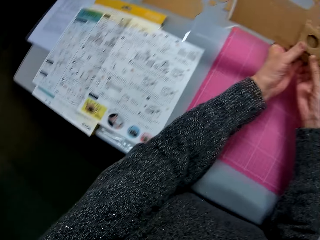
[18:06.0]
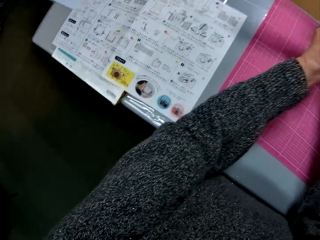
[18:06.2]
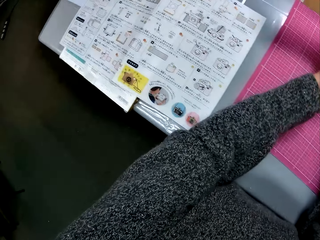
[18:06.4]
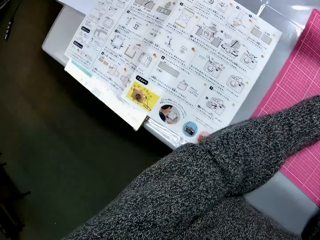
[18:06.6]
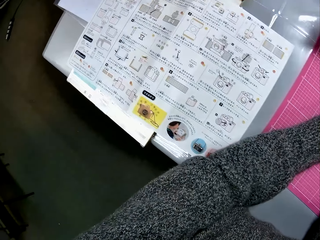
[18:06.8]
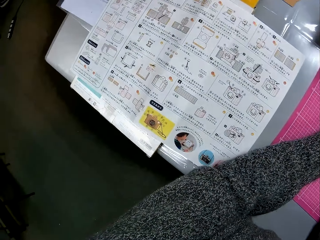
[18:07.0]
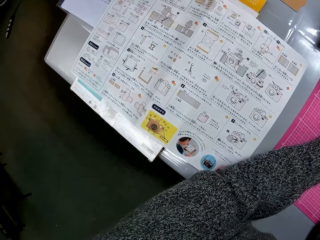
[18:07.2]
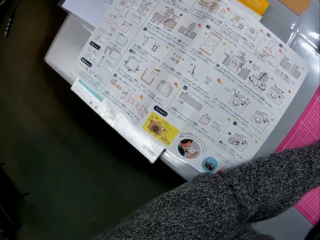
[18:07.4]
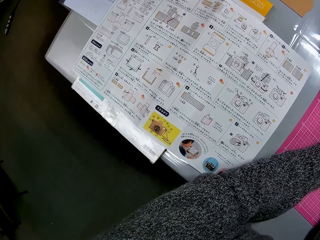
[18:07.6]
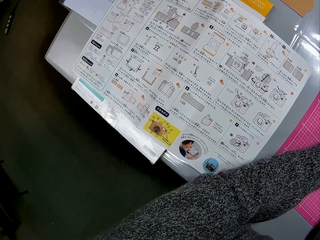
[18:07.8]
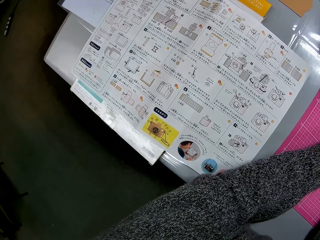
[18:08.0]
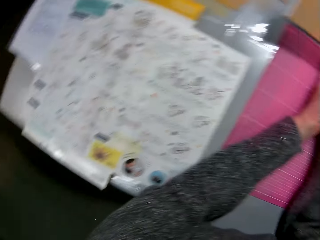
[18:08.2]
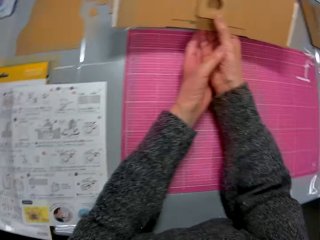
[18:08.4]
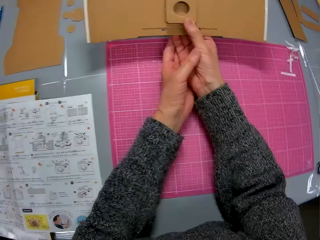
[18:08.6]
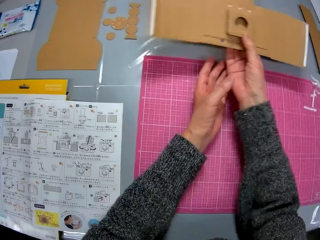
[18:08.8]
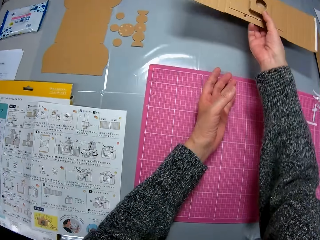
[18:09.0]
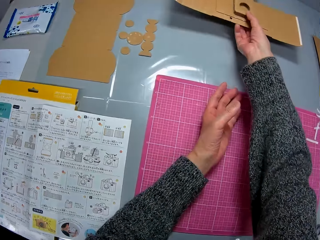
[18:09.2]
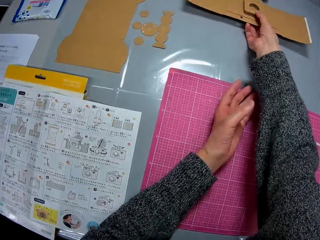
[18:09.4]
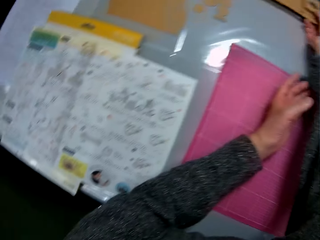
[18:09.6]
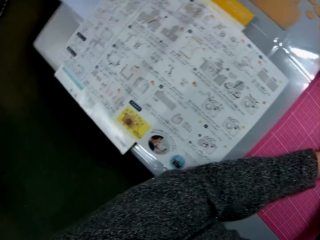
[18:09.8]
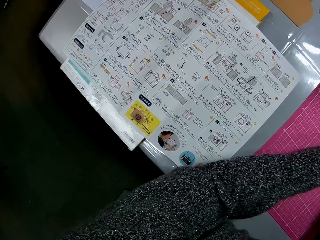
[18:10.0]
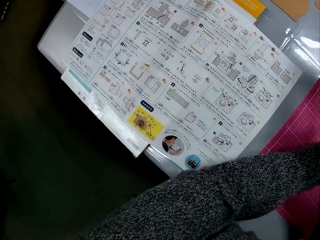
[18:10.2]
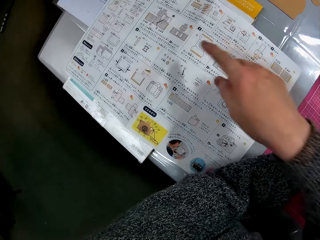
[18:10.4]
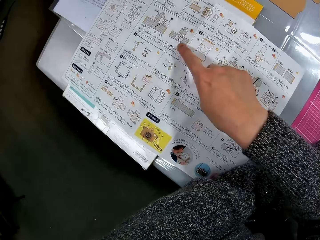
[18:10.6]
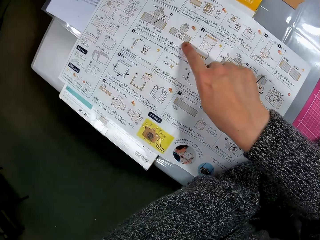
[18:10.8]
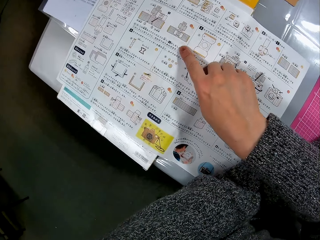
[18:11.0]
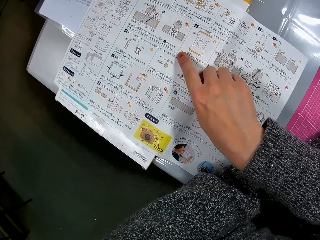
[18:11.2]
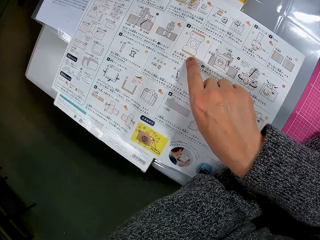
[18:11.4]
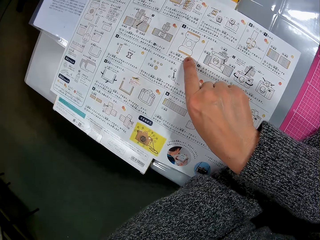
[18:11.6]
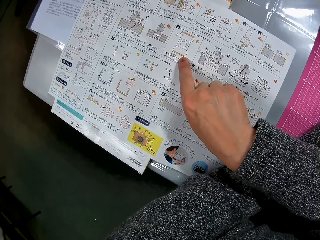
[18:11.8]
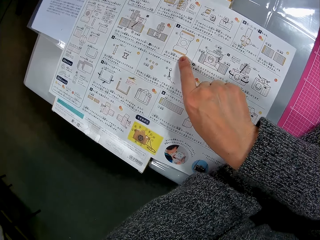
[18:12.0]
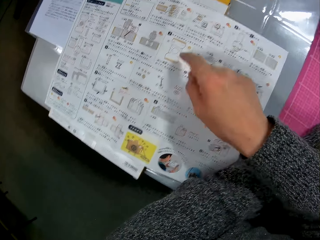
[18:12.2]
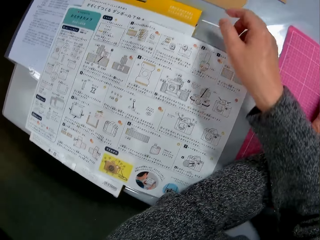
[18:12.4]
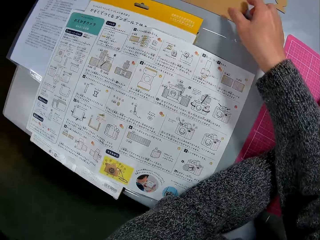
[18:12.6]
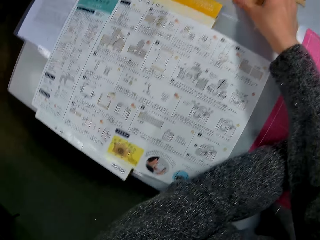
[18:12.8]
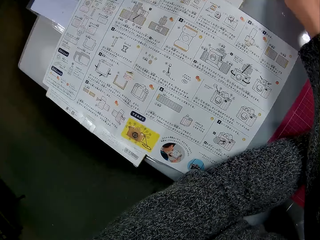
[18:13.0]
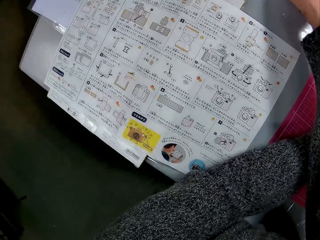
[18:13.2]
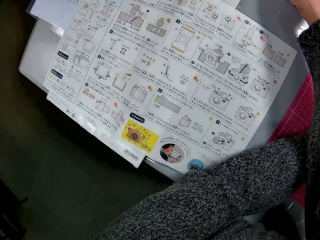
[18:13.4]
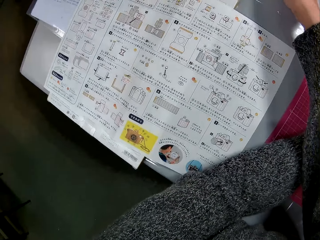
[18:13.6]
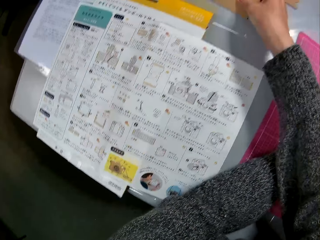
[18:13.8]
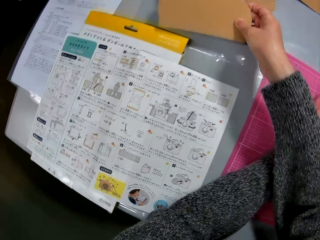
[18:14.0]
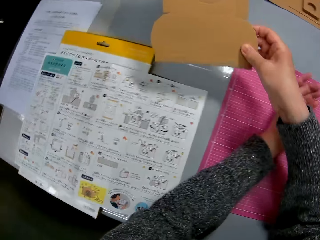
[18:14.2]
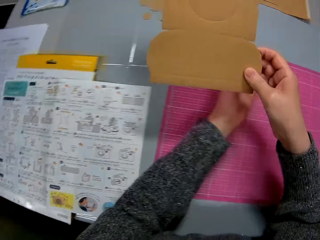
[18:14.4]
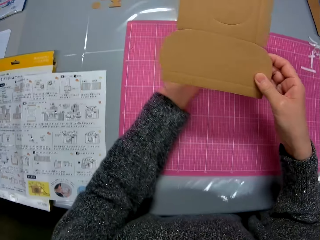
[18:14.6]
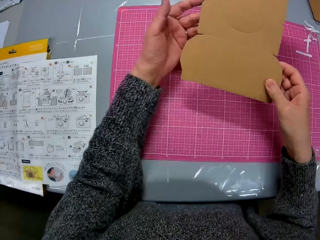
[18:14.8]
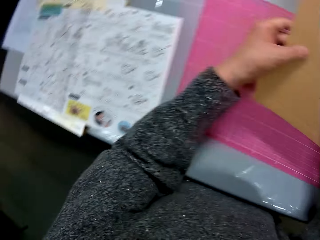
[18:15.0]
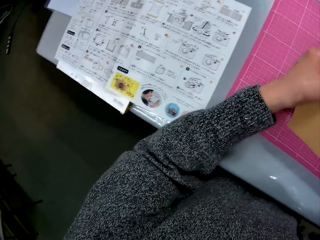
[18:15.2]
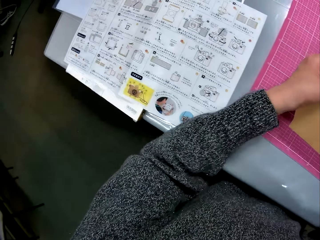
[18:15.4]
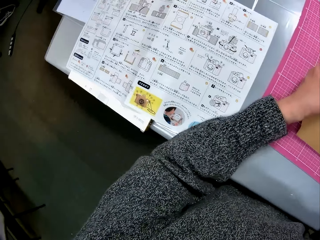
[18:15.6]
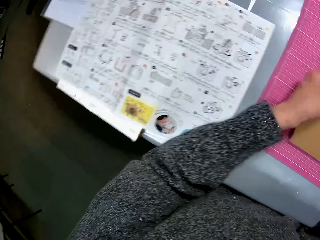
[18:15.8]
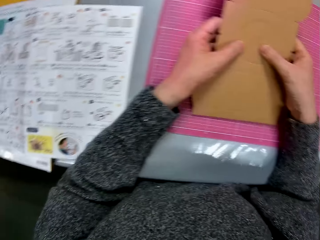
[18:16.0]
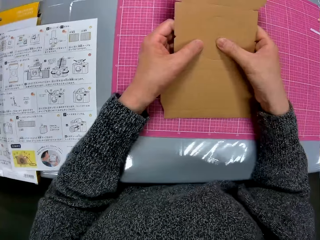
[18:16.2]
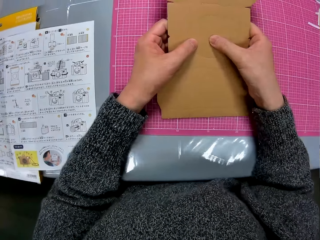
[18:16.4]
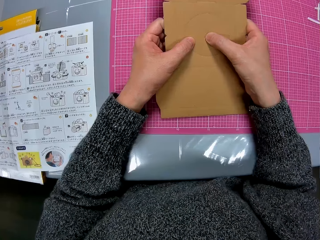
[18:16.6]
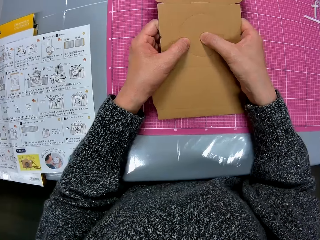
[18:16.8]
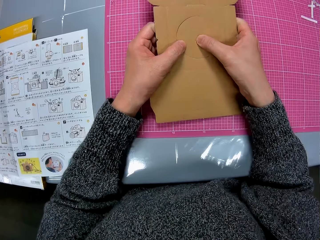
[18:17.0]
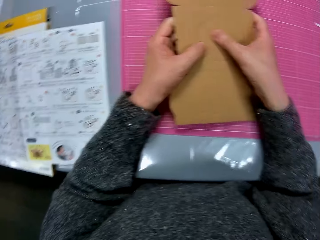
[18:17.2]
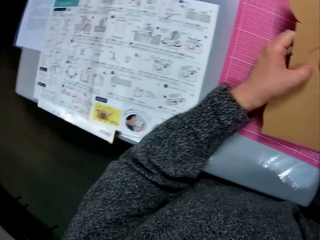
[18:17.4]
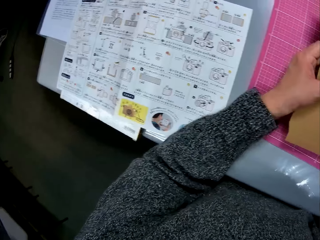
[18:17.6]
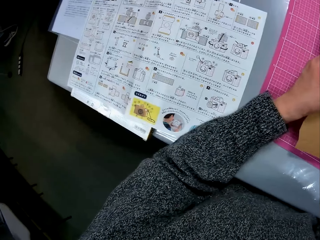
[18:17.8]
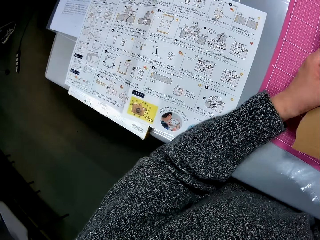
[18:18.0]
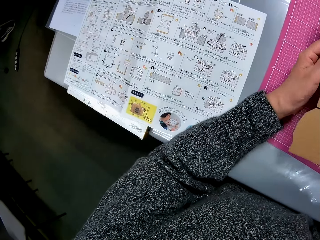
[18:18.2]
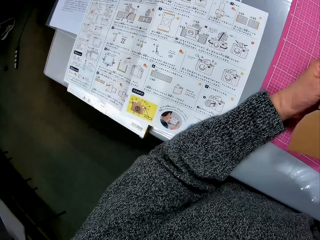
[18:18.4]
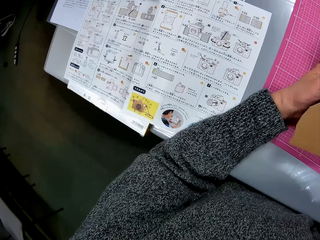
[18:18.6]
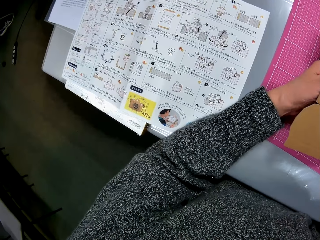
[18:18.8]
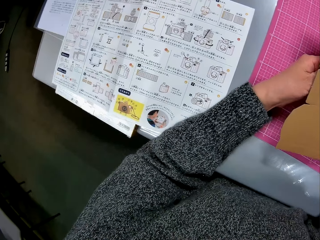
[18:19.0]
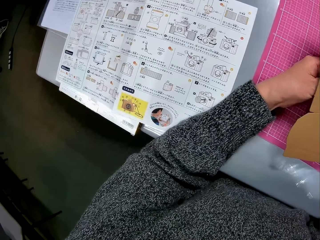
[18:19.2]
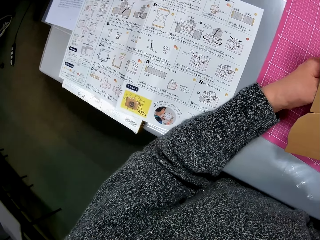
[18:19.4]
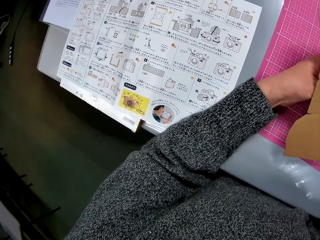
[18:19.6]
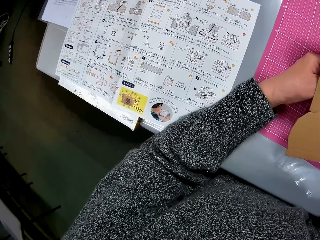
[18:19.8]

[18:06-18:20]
The camera wearer turns to the book on the table. She turns to the cardboard model on her hands and drops the assembled cardboard model on the table. She turns to the book on the table. She places her right index finger on the book on the table. She picks up the cardboard paper or paperboard from the table with her right hand. She holds the paperboard. She turns to the book on the table. She holds it on the hands. She turns to the cardboard paper in her two hands. She dismantles the cardboard paper model. She turns to the book on the table.

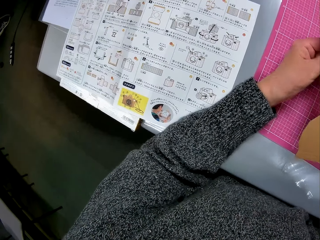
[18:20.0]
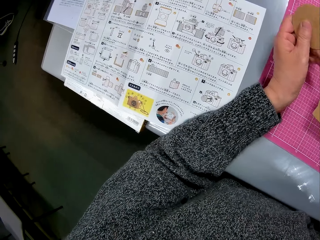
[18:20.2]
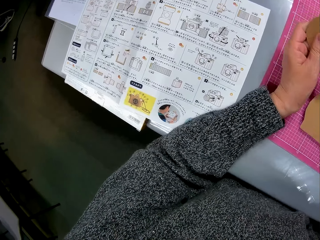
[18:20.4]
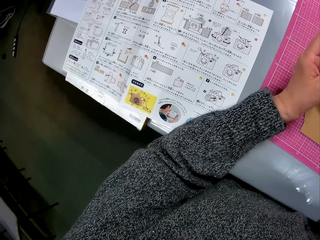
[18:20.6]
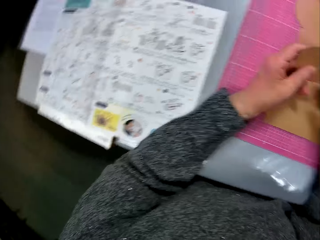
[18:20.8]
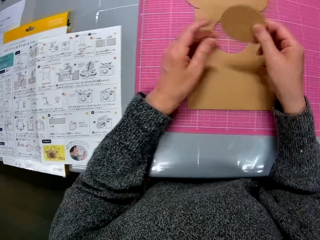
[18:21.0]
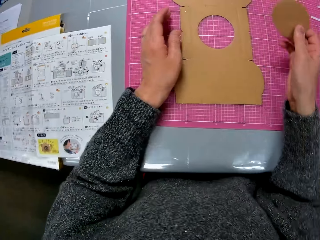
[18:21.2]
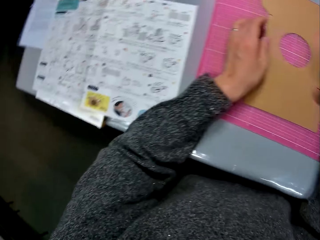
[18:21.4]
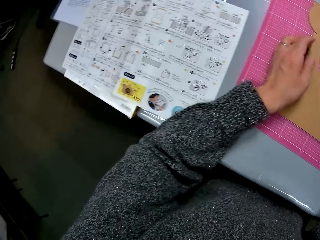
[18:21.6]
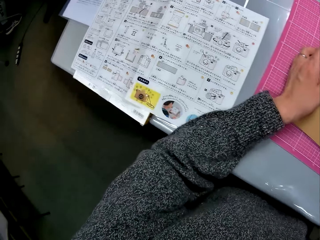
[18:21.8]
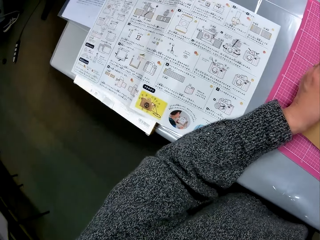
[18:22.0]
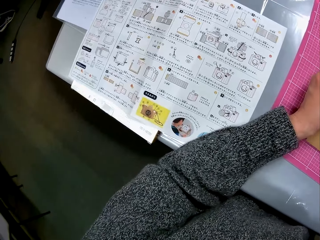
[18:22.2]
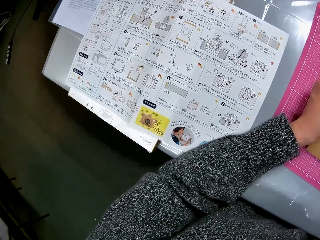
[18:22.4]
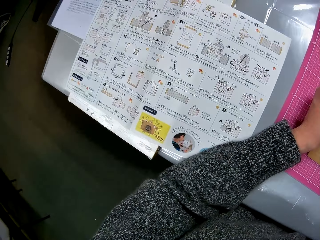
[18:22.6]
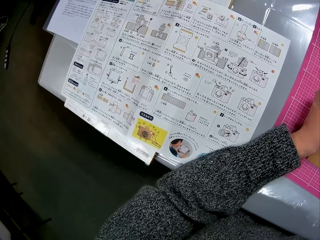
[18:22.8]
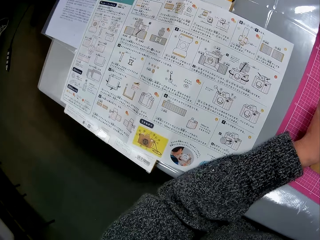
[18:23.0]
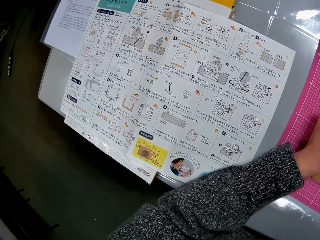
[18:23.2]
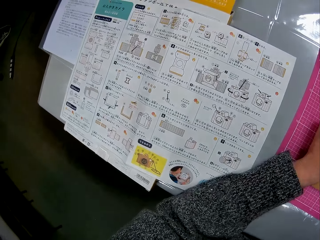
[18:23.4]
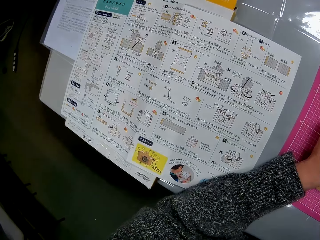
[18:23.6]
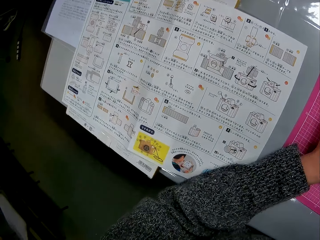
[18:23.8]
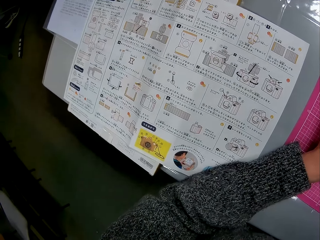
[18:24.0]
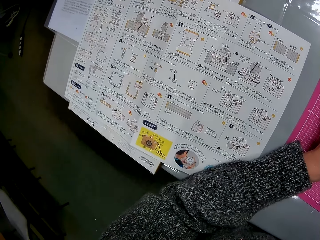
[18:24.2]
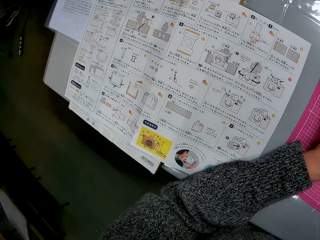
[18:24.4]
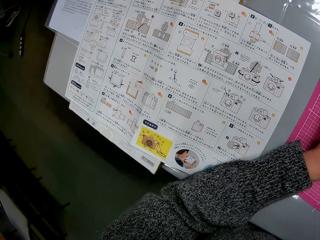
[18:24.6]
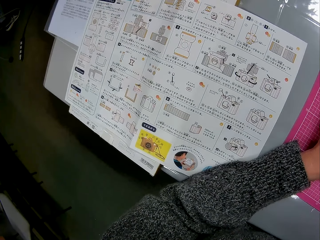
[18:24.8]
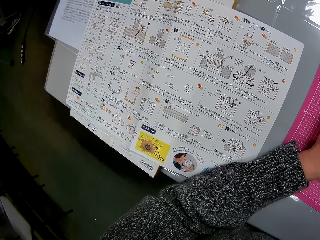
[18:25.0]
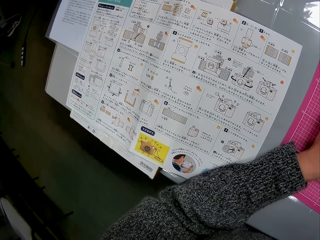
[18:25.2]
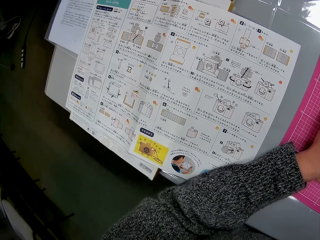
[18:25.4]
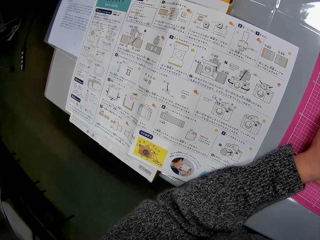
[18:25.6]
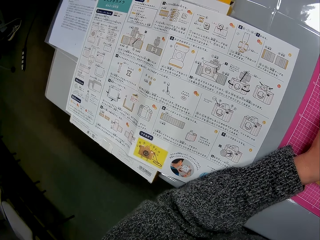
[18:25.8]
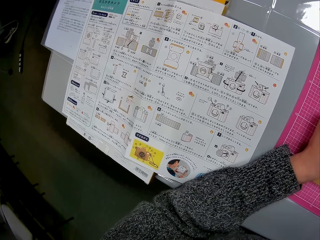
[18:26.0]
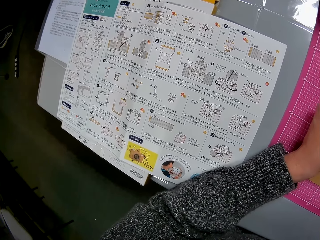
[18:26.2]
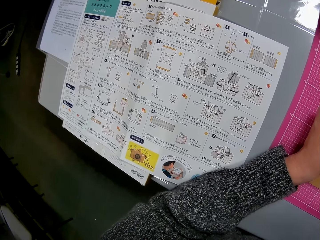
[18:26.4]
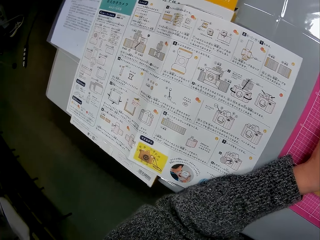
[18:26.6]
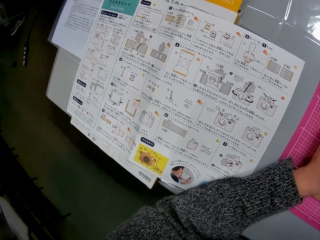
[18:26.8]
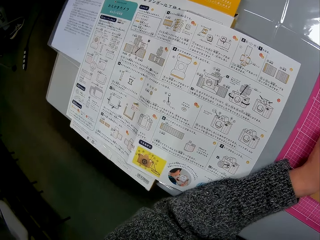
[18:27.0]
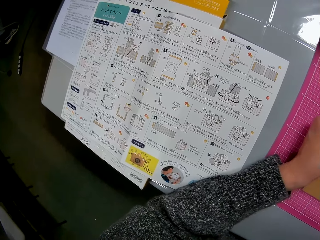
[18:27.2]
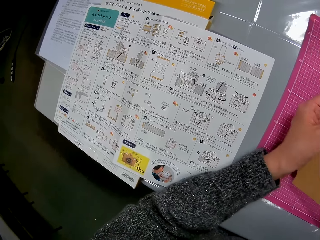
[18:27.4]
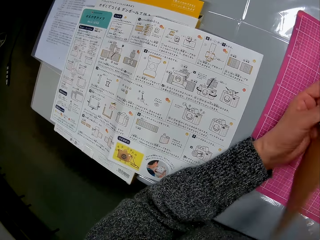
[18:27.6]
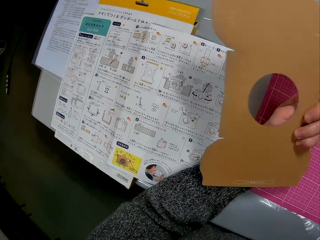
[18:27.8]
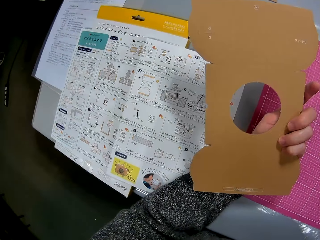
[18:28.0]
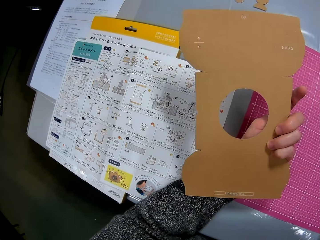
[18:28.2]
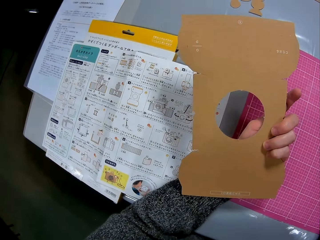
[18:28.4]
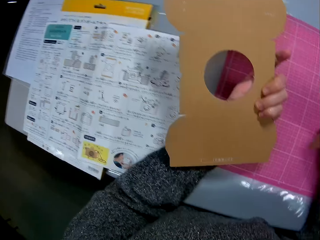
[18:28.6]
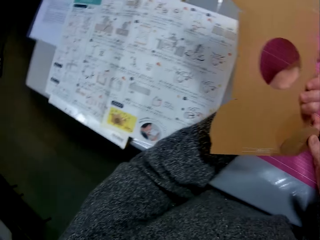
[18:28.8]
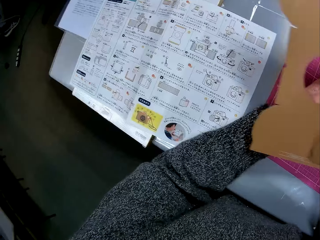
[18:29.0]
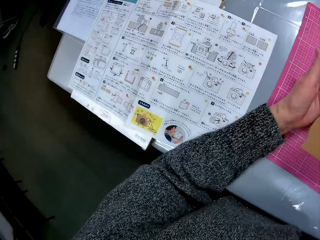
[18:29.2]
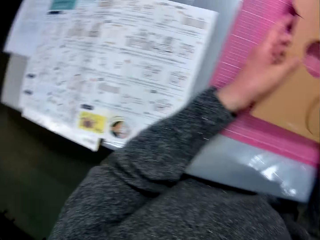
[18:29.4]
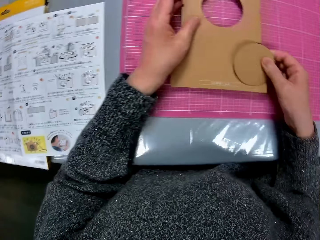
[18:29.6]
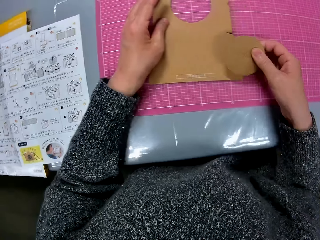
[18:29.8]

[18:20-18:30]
The camera wearer puts one piece on the table. She turns to the cardboard paper on the table. She turns to the book on the table. She looks at the cardboard paper in her left hand. She turns the cardboard.
